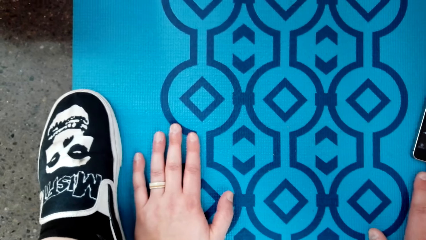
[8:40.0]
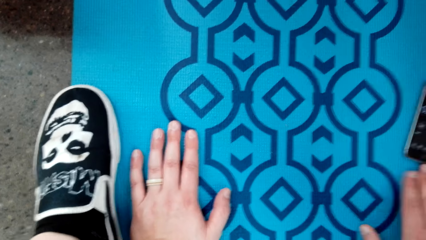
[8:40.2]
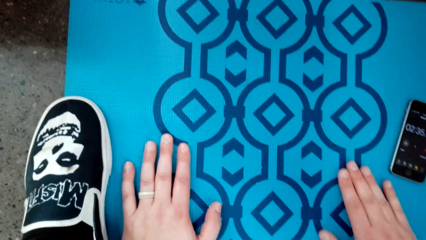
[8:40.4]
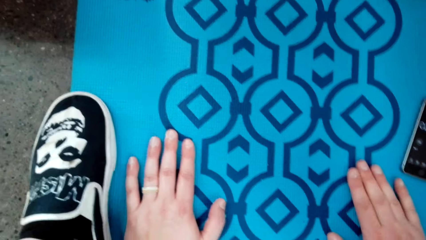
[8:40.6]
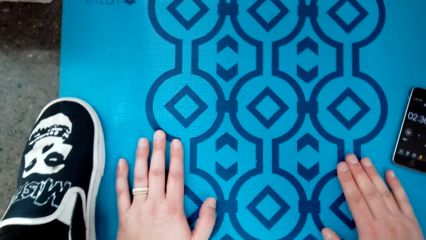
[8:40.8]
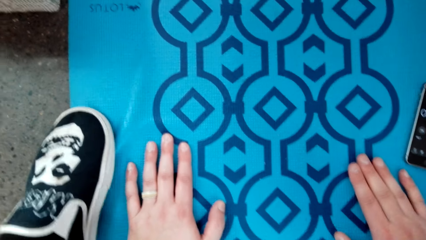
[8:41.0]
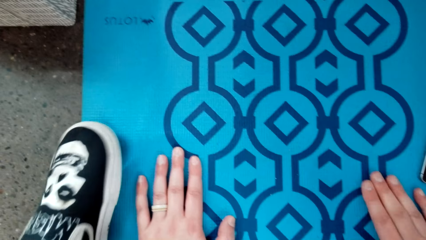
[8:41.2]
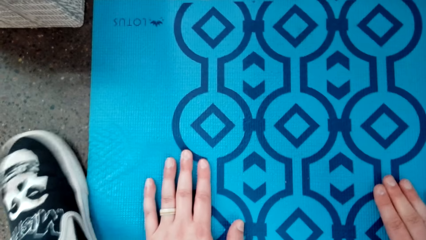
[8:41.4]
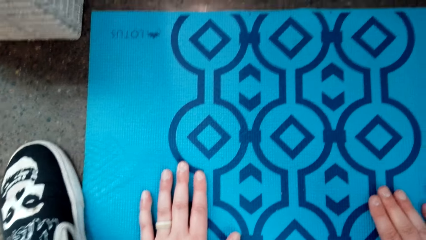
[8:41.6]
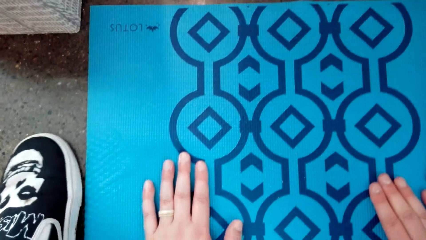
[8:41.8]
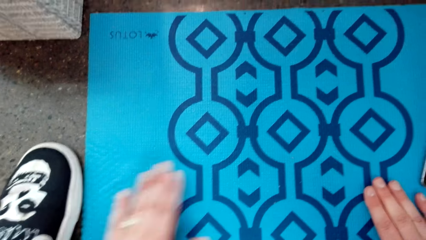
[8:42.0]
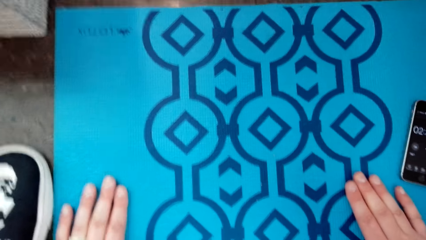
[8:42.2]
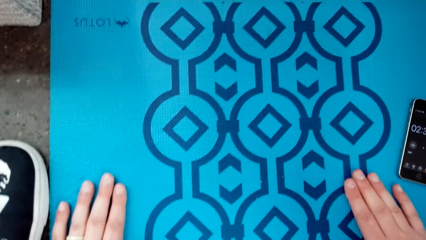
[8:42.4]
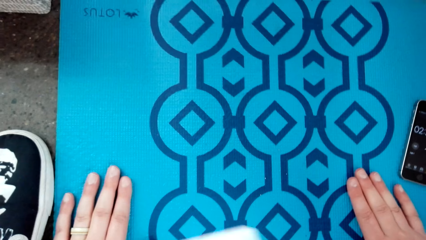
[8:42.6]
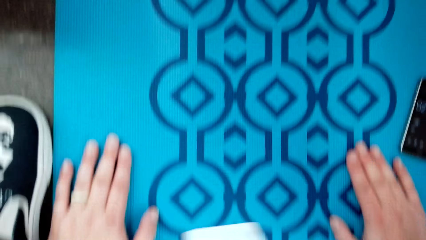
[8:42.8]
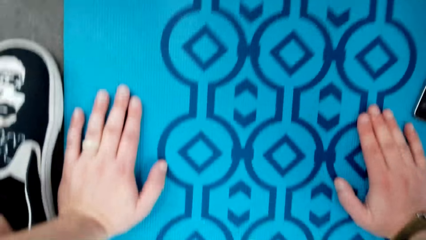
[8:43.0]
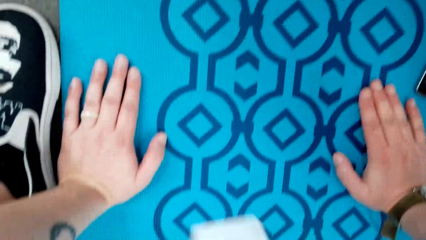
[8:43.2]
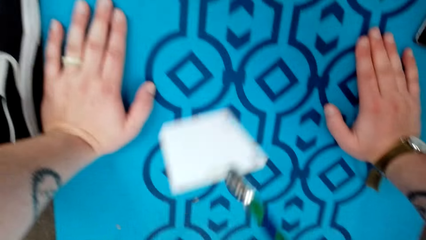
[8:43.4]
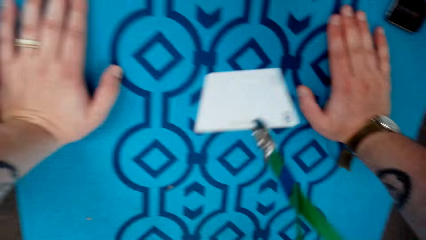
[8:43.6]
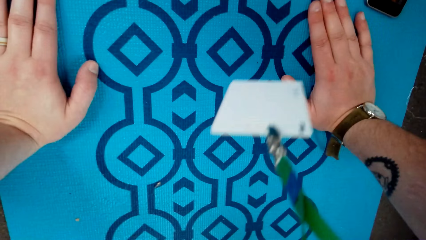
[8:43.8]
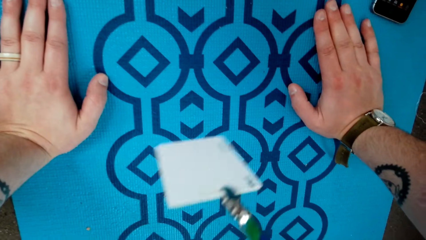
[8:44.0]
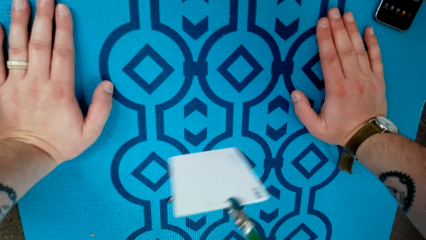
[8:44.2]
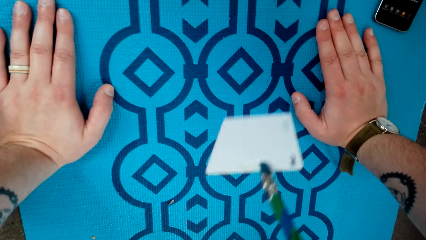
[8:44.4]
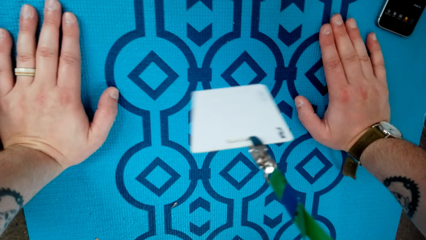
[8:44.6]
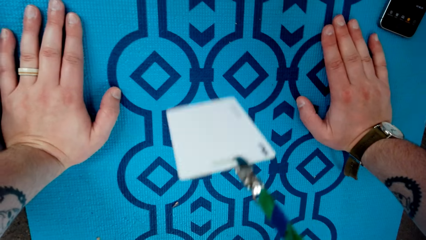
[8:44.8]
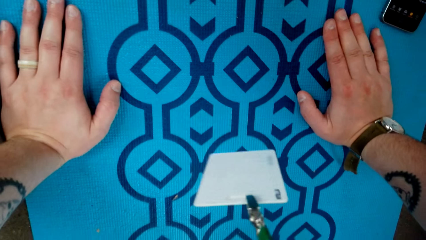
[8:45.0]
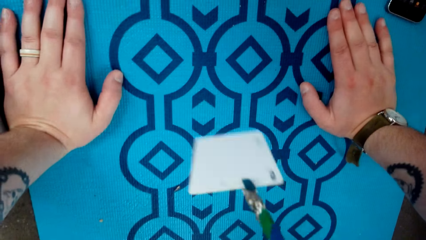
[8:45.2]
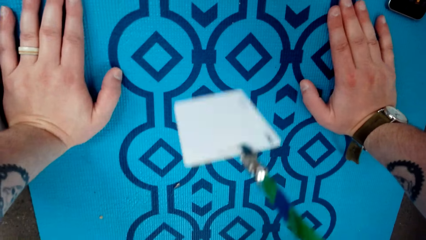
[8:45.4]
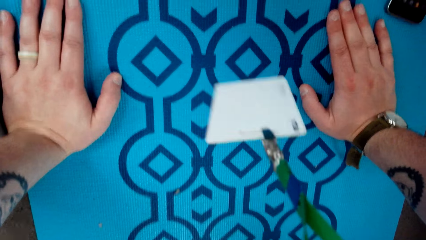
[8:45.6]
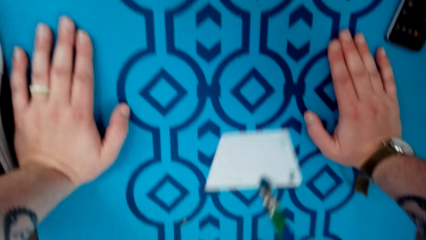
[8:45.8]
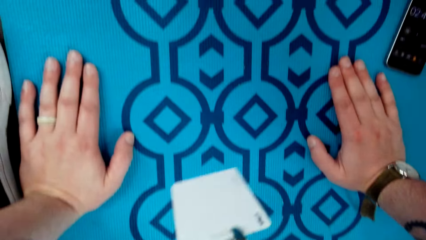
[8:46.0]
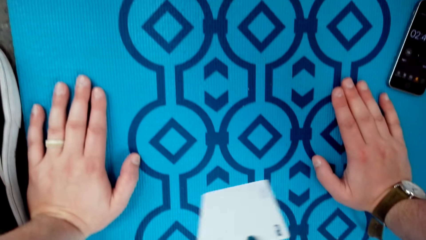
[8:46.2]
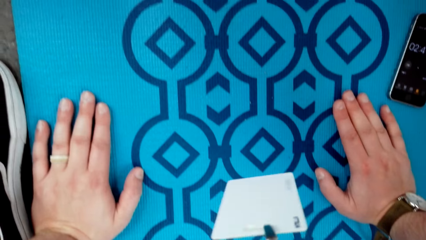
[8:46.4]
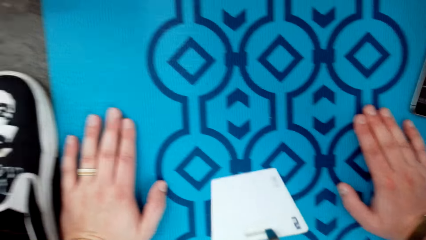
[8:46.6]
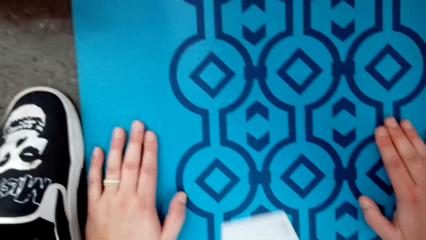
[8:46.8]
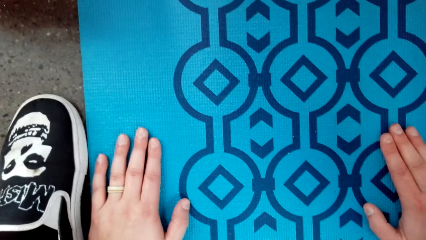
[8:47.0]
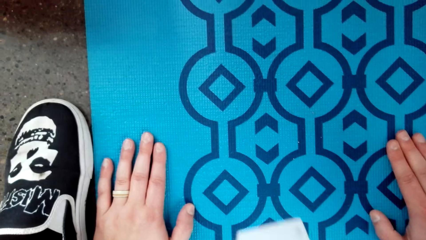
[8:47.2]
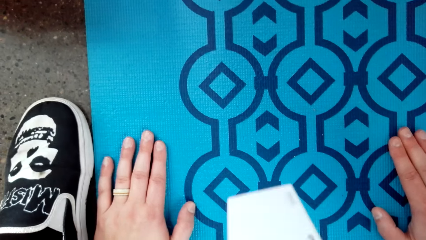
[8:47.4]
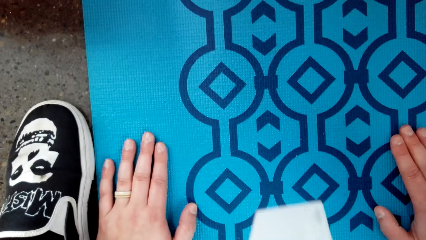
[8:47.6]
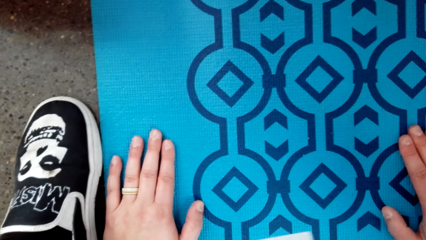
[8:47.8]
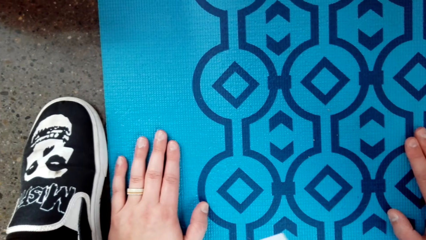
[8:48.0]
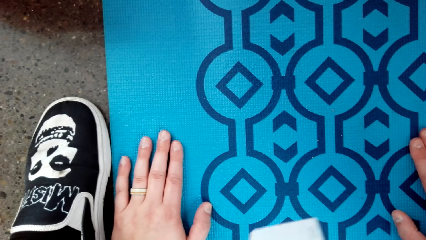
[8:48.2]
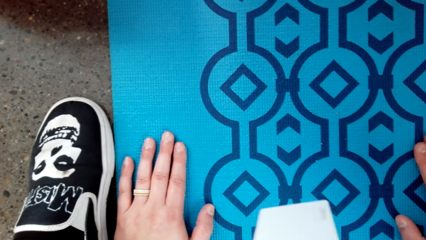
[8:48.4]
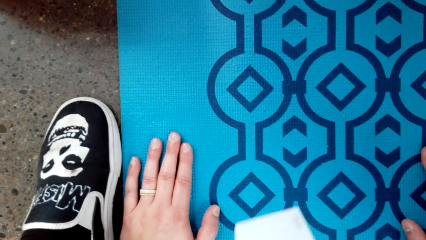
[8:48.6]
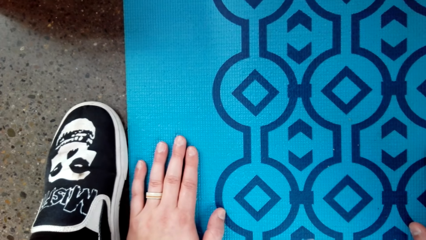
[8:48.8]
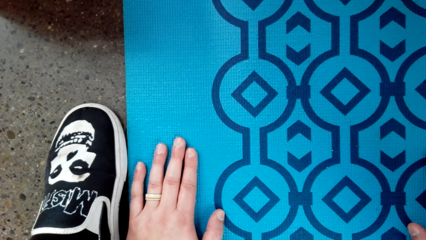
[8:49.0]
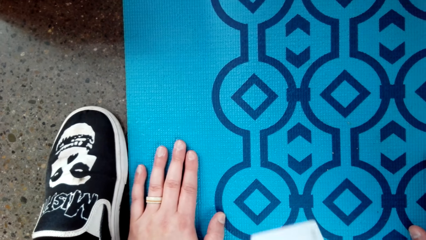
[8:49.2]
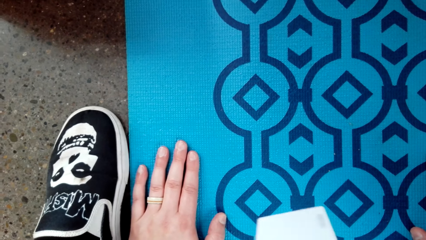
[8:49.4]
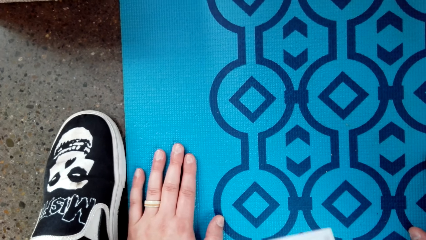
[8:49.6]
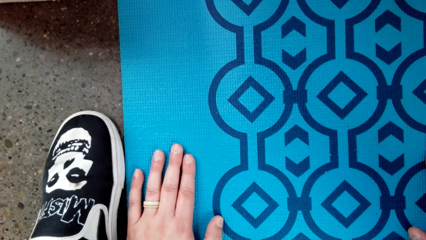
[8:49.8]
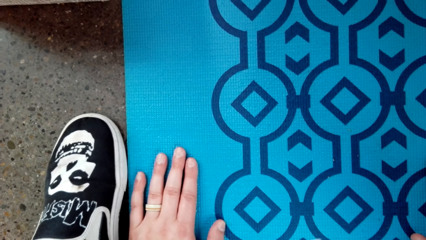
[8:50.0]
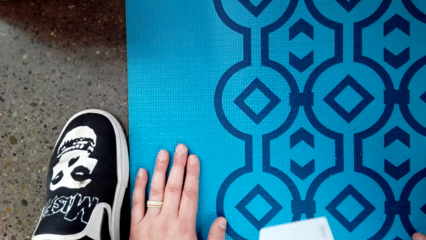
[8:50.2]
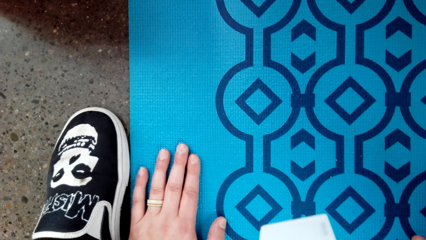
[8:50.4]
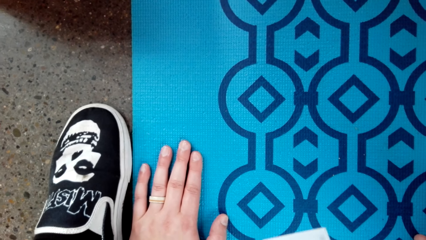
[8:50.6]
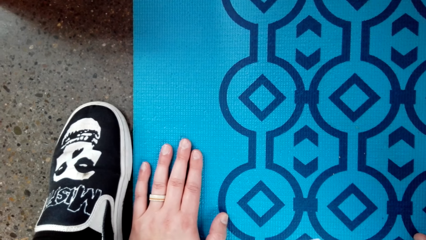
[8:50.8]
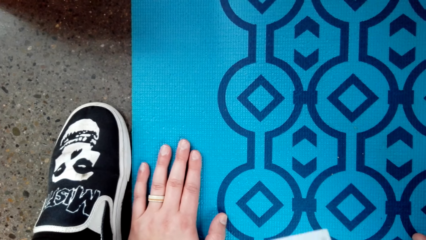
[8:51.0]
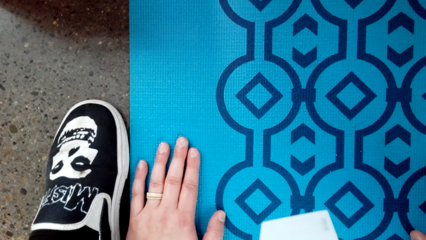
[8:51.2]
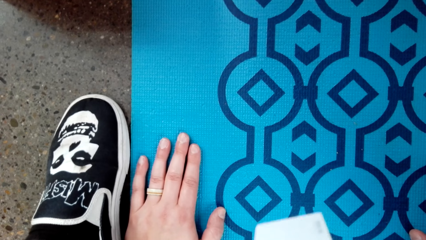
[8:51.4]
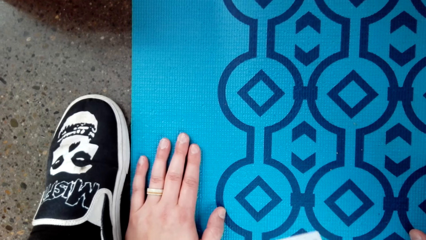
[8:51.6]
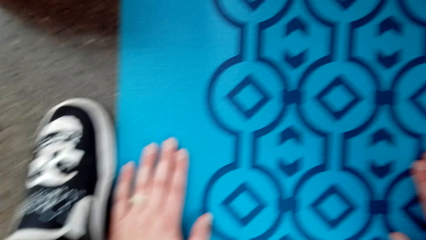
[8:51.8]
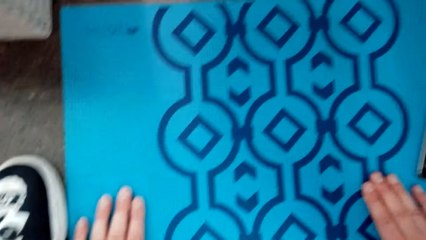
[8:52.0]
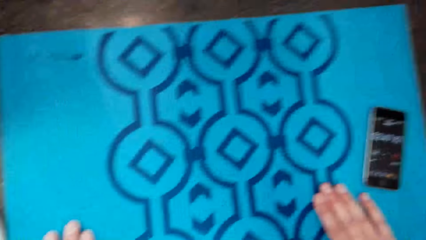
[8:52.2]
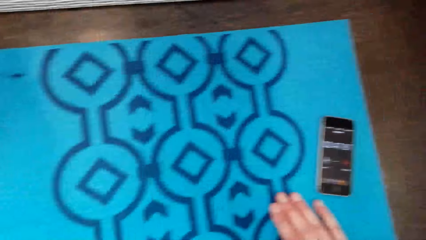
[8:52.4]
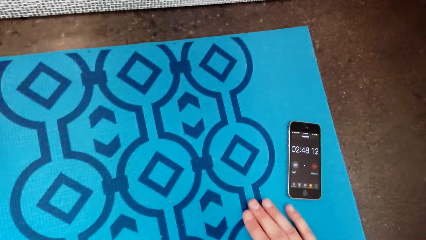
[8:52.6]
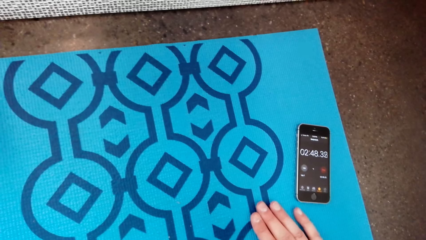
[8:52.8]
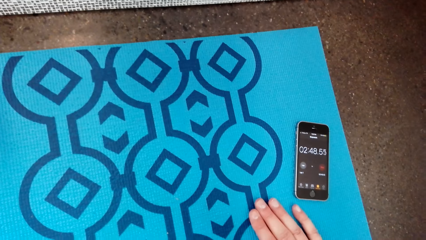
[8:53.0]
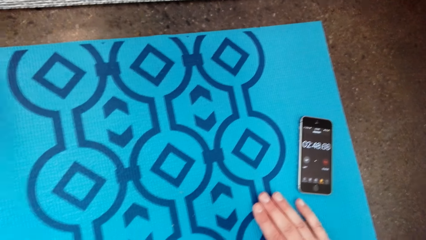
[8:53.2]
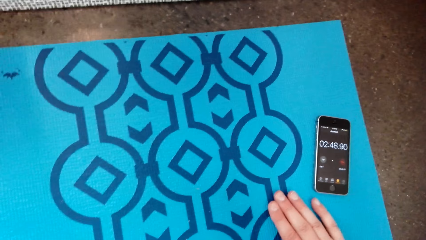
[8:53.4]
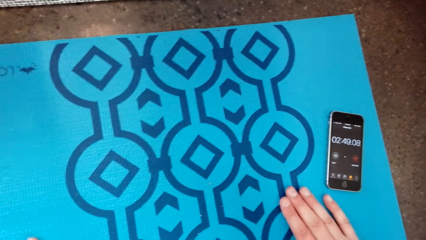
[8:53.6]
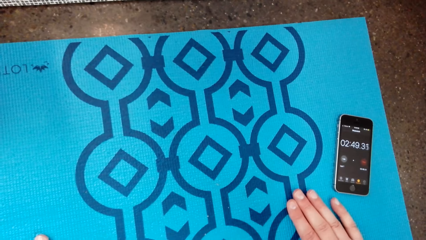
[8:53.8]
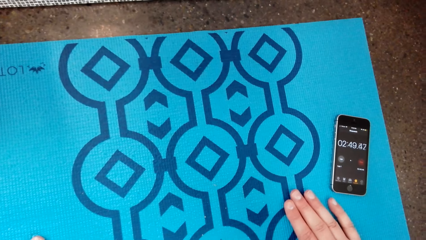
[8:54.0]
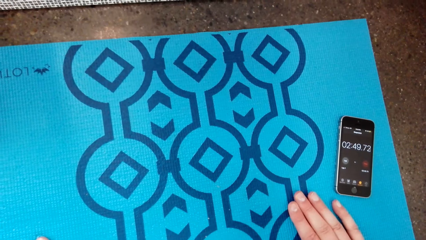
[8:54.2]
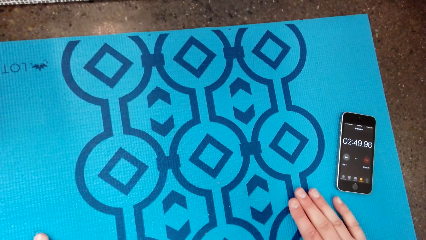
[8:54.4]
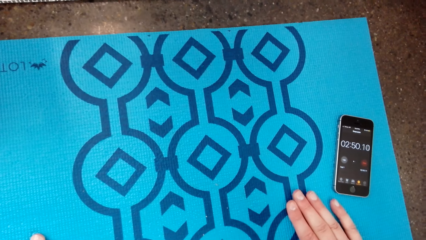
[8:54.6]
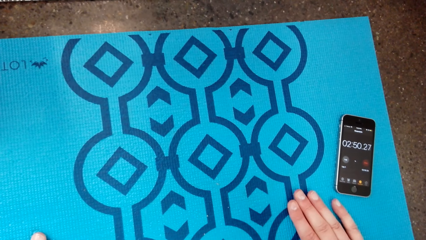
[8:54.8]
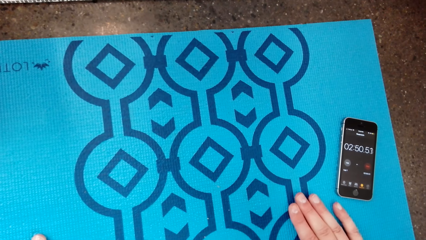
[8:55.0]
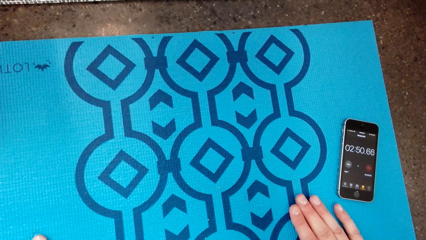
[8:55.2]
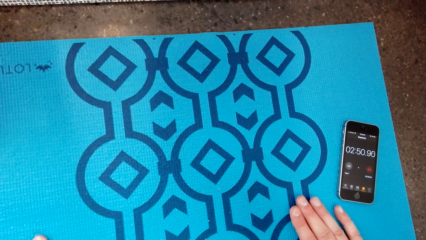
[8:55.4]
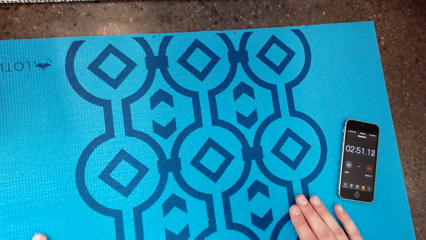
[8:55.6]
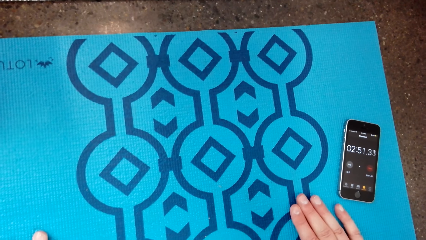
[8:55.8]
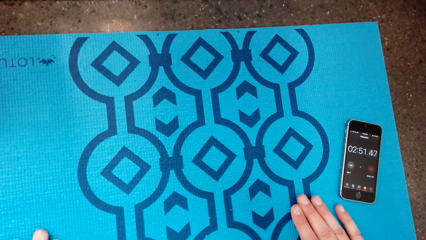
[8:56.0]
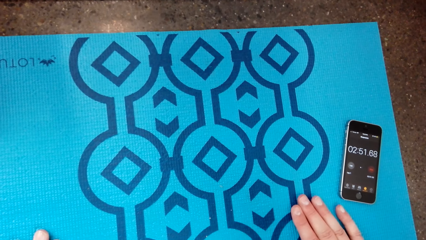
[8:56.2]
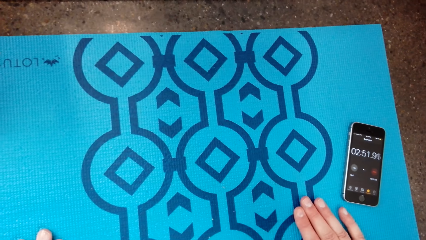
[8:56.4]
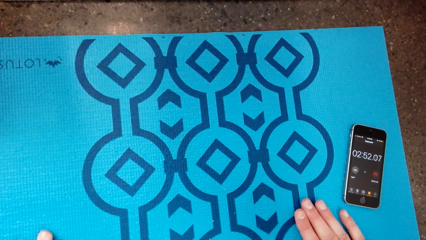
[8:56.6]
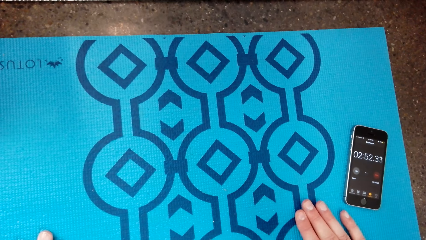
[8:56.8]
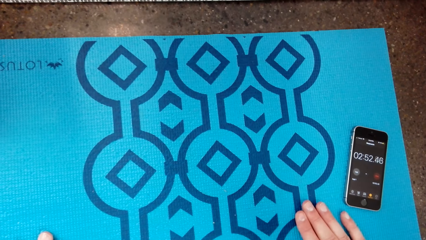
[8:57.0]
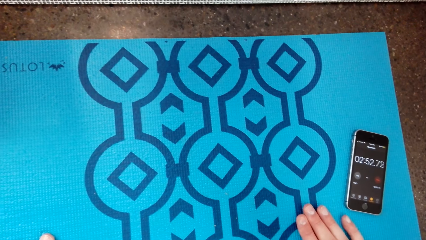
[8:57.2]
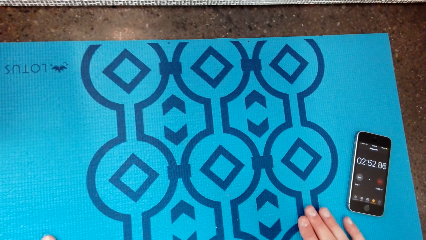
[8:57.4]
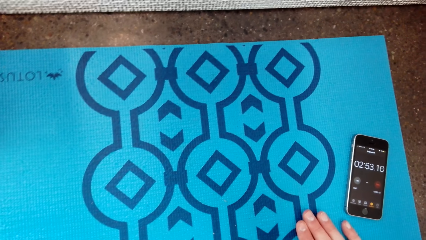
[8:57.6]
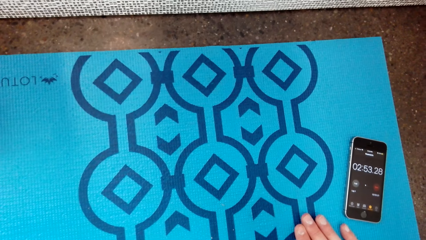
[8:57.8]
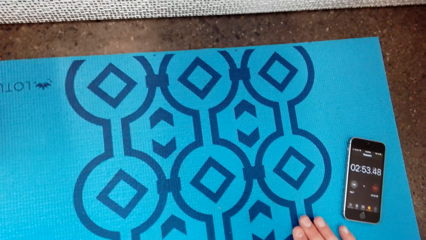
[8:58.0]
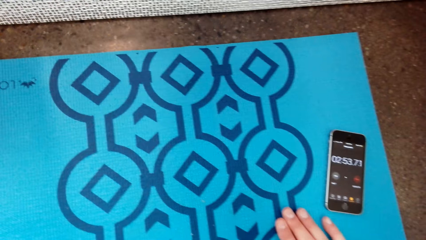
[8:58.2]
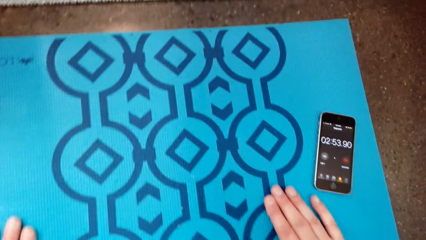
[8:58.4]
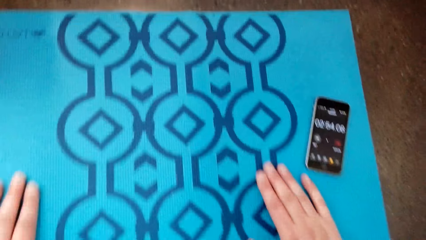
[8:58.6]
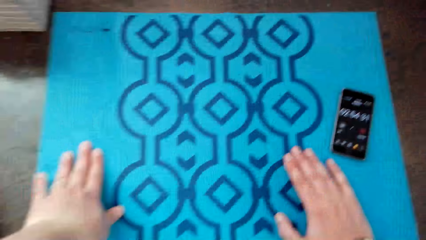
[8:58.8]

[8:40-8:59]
The camera wearer moves the leg. They move the hand. They stare at the mat.
